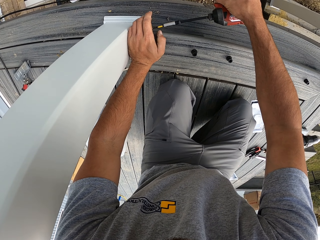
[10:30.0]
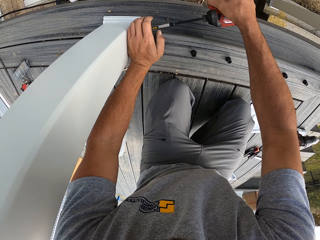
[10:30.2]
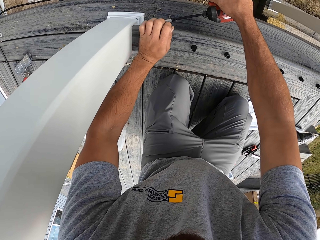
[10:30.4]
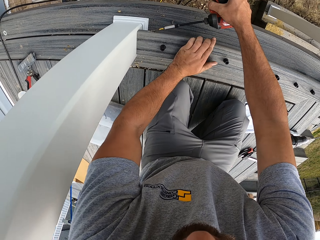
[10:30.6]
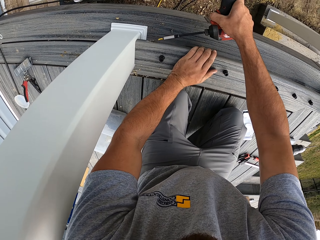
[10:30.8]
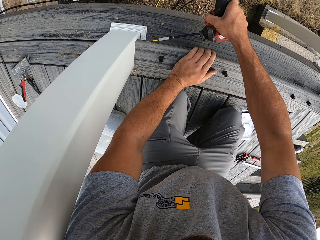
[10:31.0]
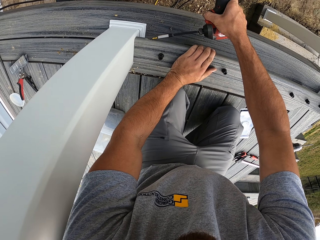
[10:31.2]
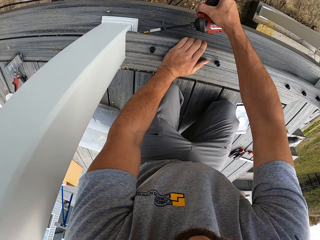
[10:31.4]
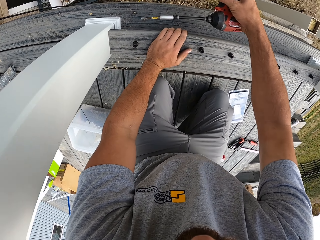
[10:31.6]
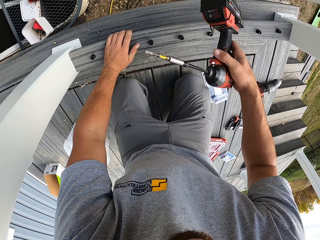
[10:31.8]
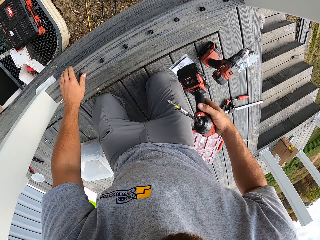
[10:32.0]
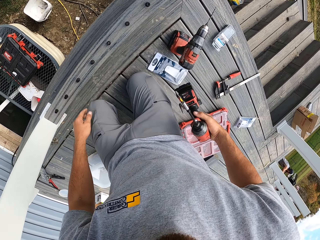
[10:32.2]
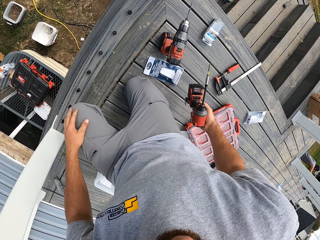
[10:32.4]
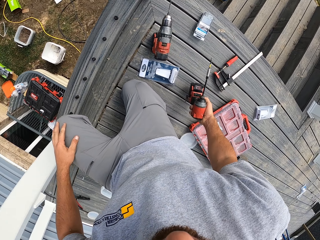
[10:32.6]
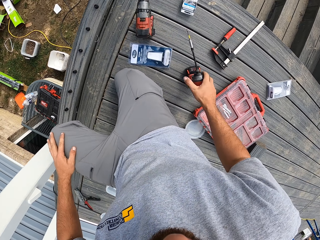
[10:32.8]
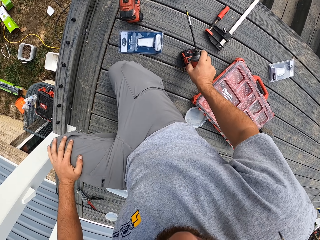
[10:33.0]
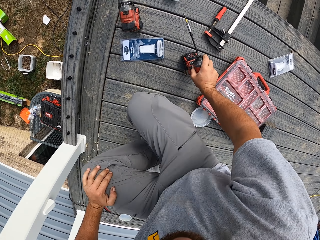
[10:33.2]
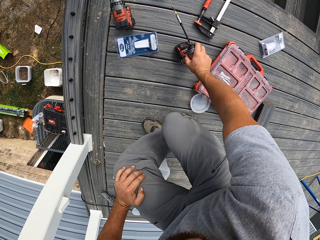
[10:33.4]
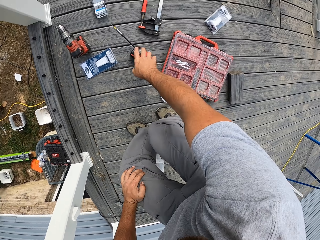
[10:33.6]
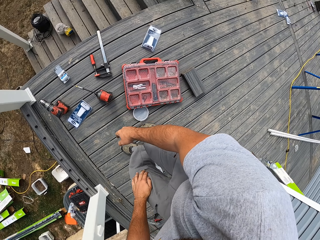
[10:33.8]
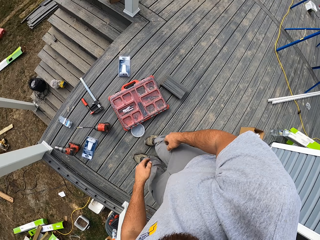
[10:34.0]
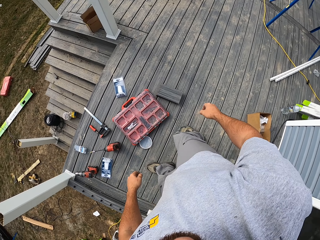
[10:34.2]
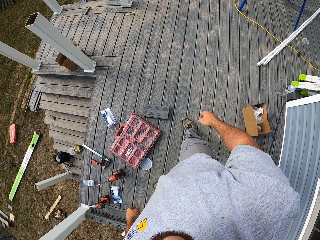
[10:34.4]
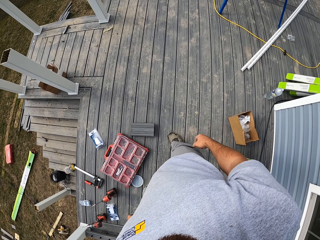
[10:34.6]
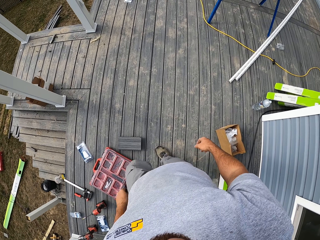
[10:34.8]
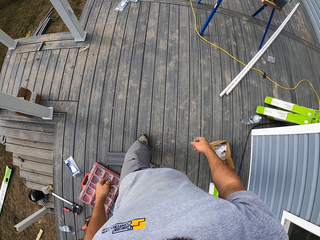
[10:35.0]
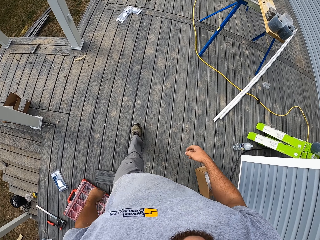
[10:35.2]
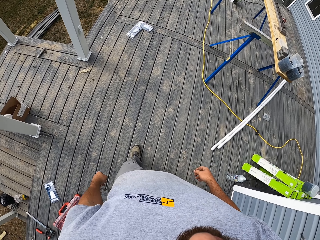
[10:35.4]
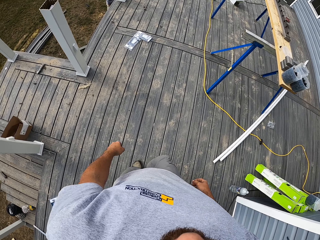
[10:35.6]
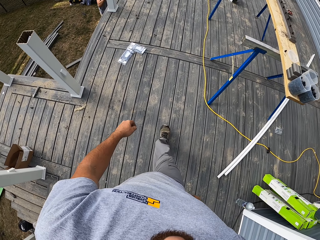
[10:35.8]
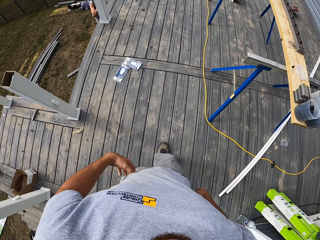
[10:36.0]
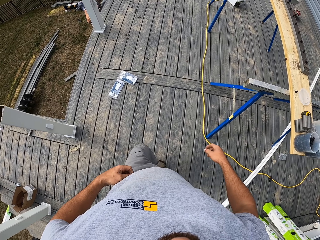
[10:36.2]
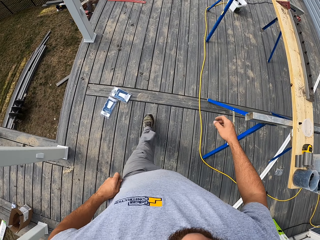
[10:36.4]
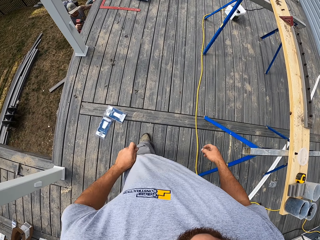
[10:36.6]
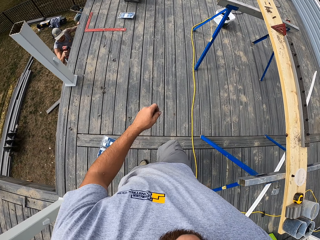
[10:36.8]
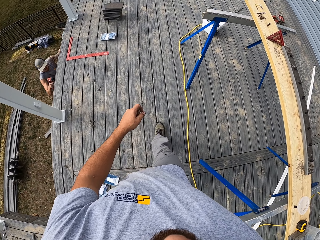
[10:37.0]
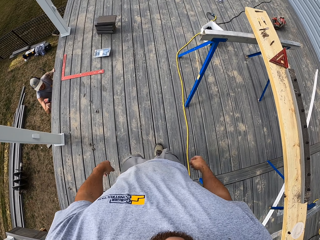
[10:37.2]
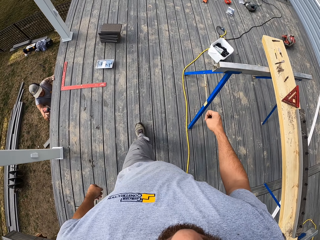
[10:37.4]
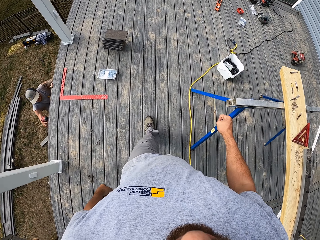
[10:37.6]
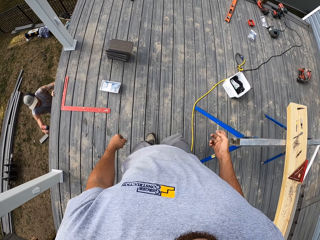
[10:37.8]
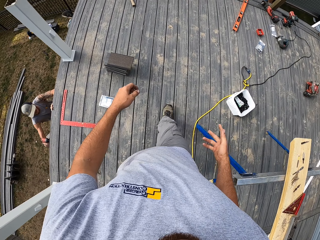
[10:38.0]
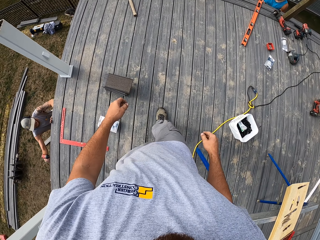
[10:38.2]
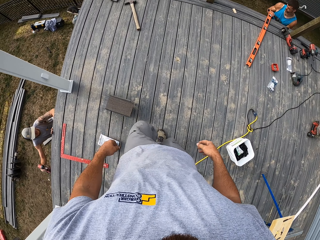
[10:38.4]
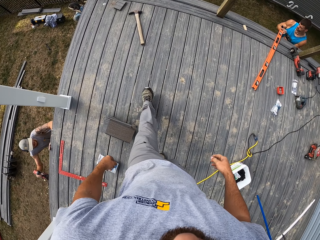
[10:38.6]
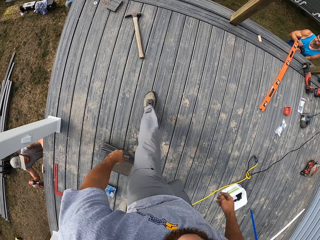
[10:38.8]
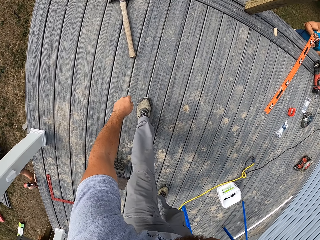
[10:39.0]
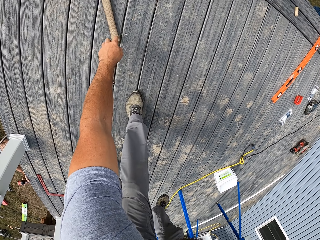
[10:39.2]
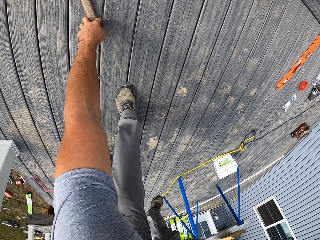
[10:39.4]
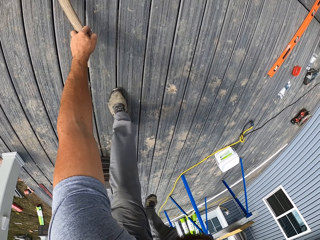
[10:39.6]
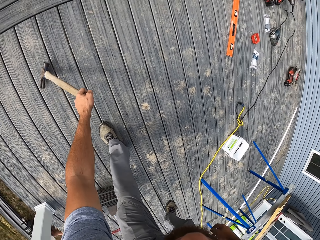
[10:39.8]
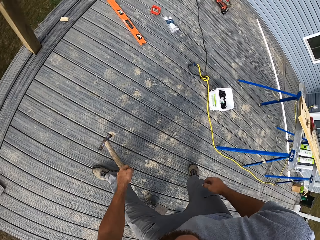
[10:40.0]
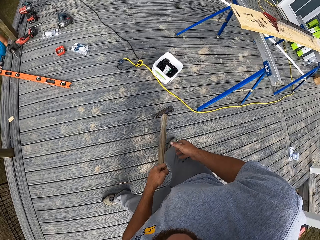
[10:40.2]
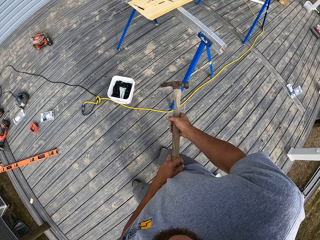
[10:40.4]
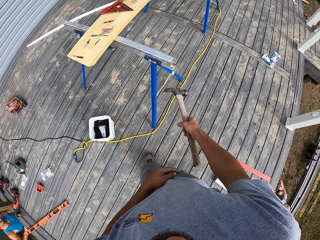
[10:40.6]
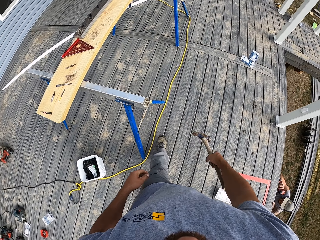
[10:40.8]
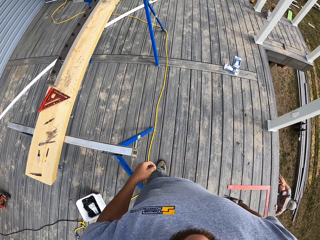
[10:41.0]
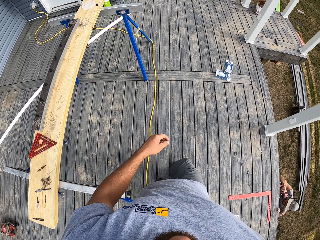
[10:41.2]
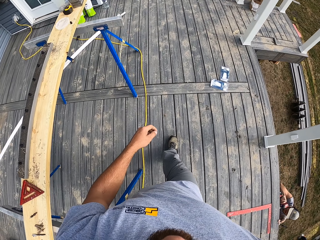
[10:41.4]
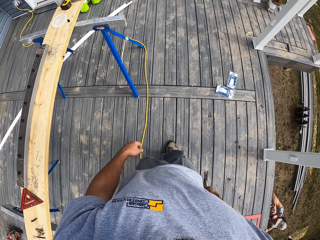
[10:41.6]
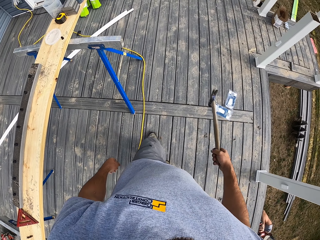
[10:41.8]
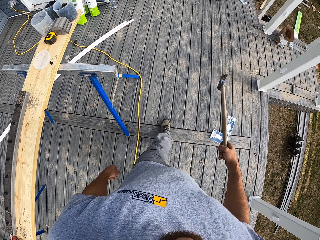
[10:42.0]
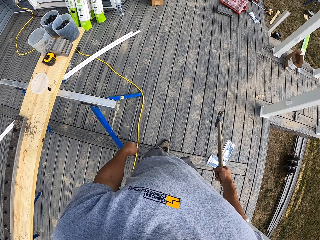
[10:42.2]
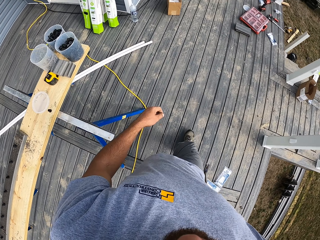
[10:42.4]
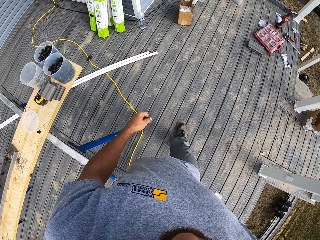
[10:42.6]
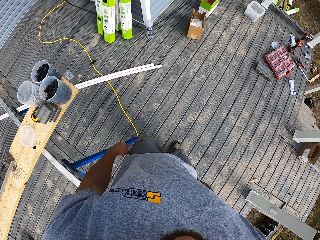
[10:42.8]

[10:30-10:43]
The camera wearer puts the drill on the floor. They walk on the floor. They pick up a hammer from the floor. They walk on the floor.

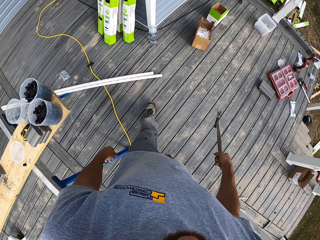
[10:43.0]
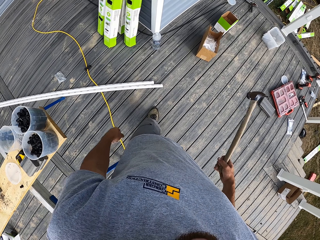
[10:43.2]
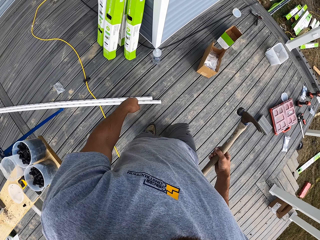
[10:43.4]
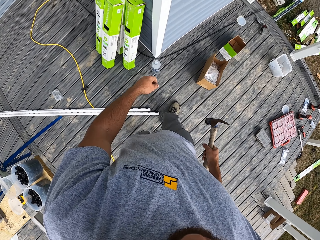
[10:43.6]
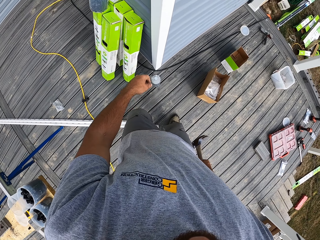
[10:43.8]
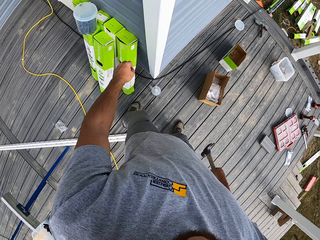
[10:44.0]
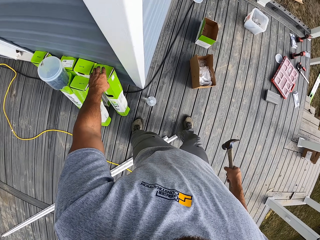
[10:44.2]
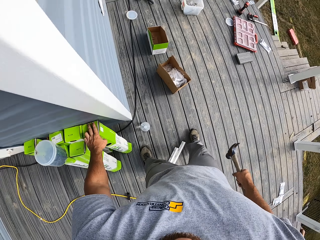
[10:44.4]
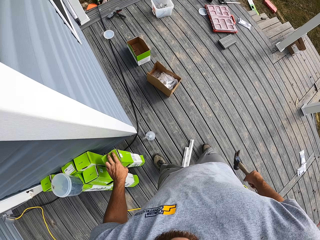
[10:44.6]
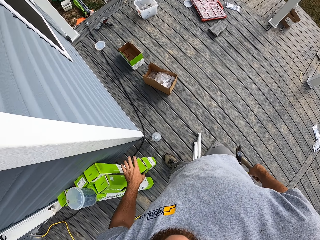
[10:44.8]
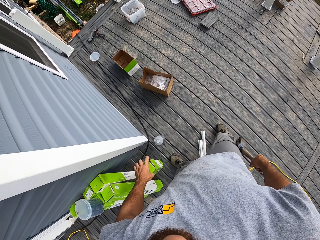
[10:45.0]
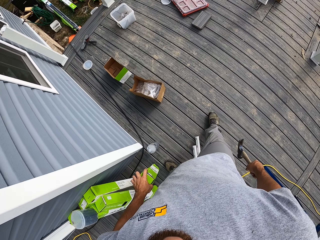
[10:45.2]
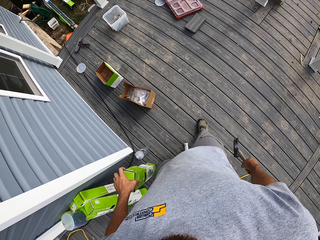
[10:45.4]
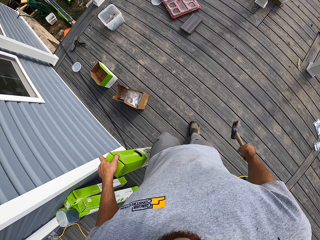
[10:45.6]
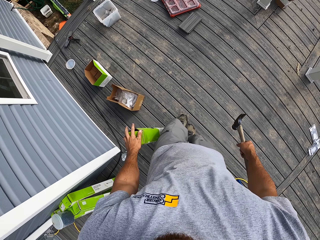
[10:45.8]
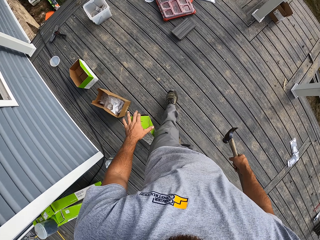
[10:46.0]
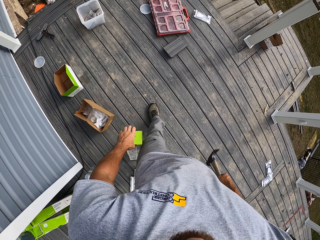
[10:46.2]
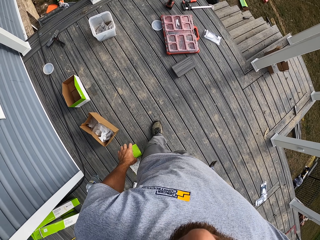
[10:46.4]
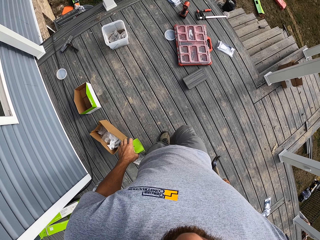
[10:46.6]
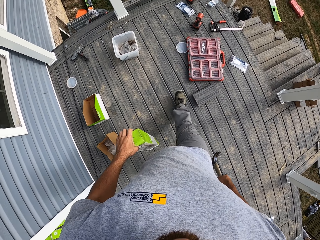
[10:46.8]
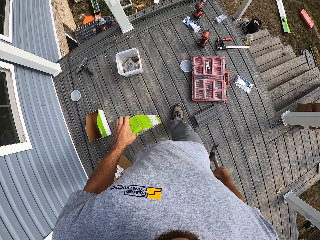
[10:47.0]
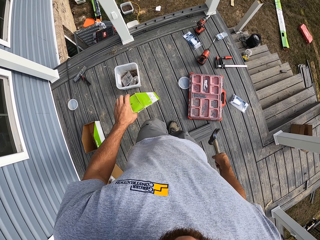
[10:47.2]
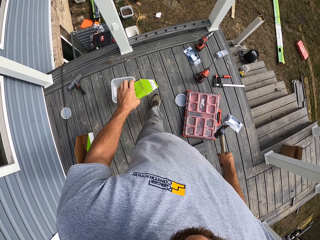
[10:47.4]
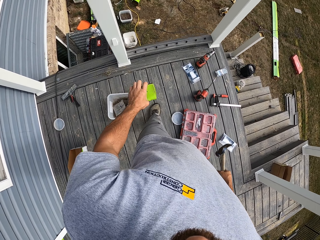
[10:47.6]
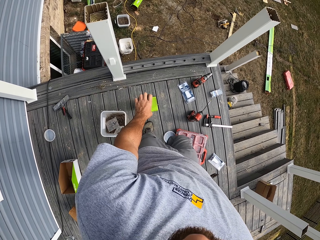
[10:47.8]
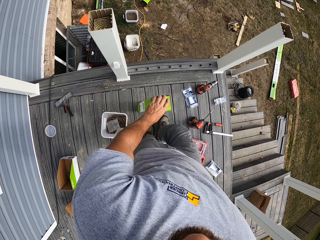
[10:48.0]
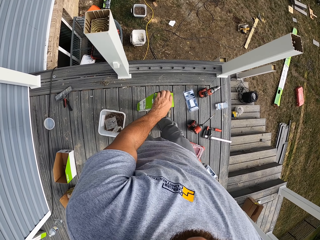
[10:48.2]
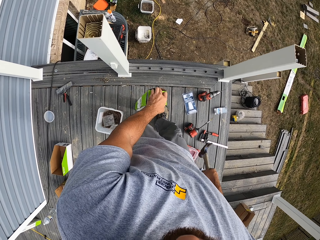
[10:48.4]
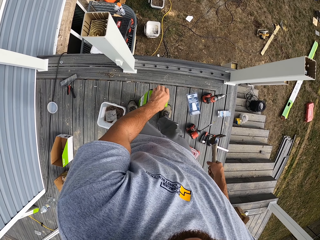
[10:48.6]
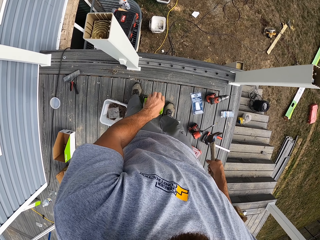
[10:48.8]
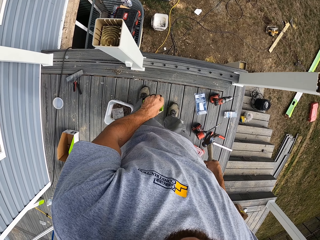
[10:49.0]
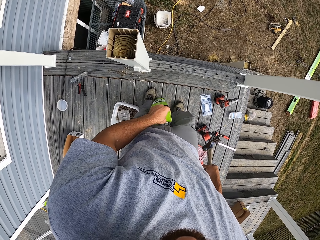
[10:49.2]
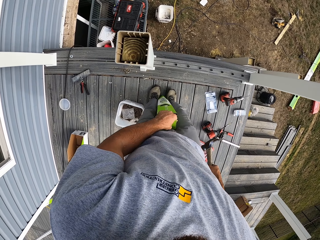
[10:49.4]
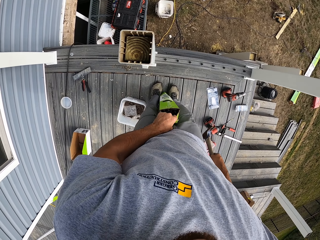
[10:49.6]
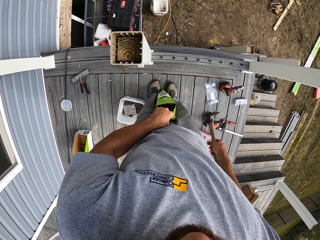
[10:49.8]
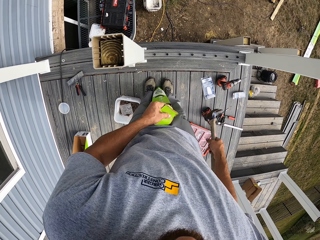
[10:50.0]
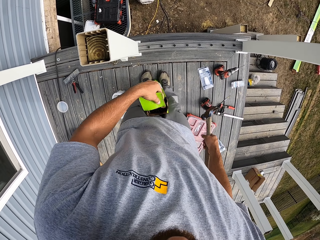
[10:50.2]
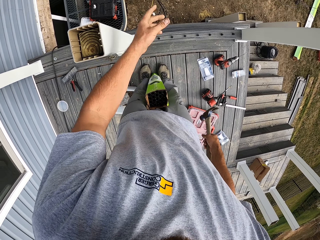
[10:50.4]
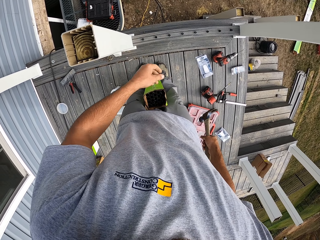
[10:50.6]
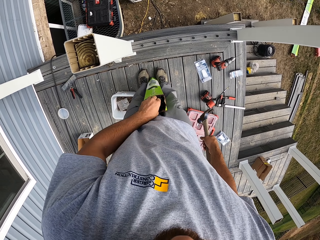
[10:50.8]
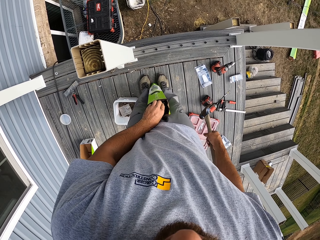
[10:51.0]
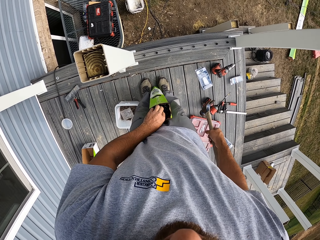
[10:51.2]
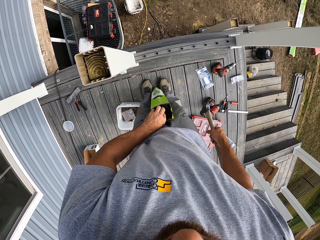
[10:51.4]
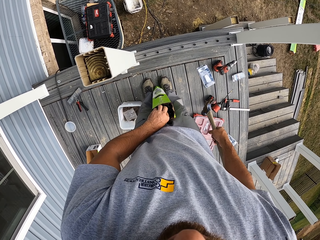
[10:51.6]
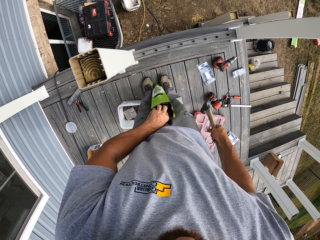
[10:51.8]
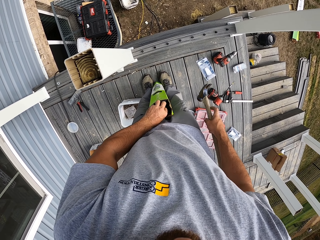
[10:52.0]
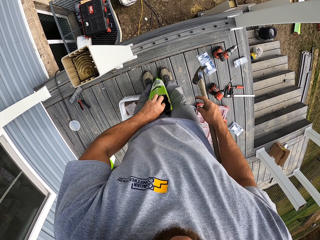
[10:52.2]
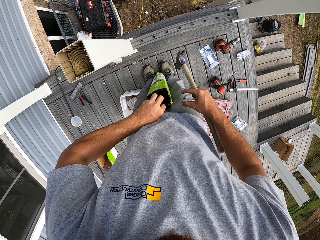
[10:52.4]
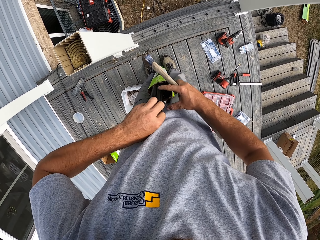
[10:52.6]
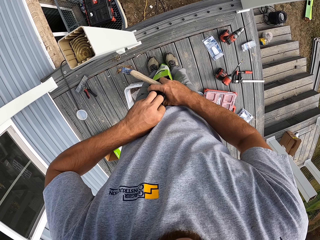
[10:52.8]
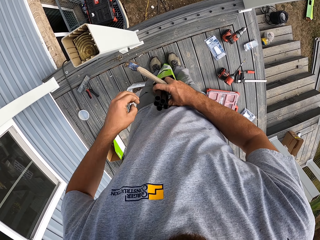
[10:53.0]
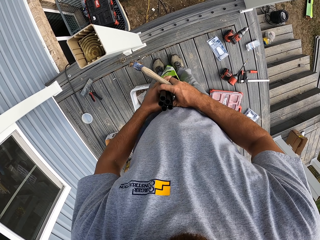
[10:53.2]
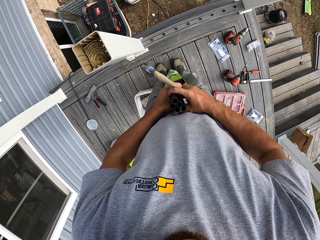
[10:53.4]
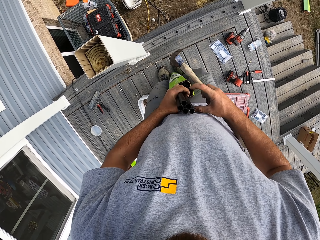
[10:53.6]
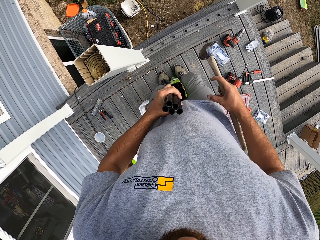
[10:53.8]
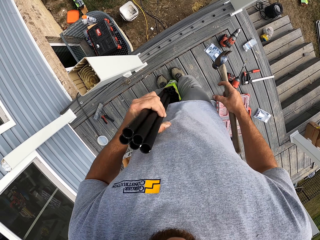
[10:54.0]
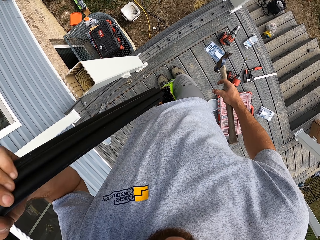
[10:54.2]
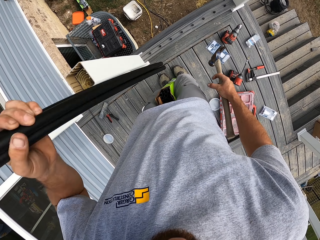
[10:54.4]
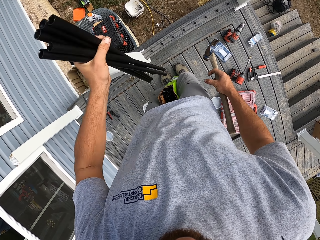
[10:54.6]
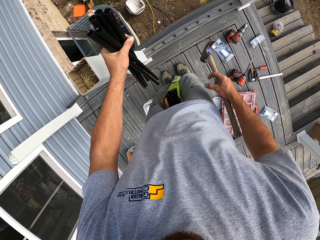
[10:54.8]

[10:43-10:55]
The camera wearer picks up a carton from the floor. They walk on the floor. They put something on the floor. They open the box. They remove pipes from the box.
